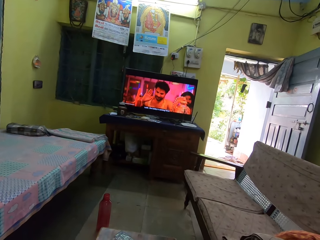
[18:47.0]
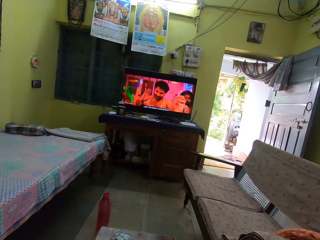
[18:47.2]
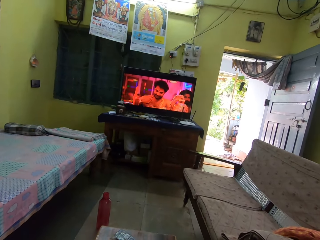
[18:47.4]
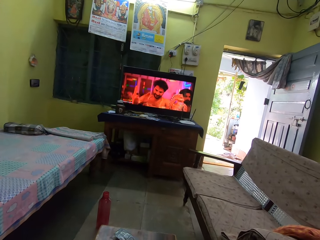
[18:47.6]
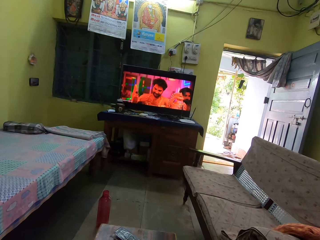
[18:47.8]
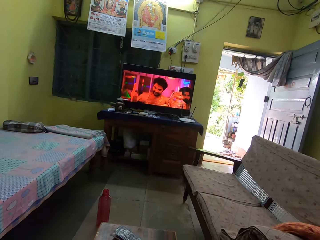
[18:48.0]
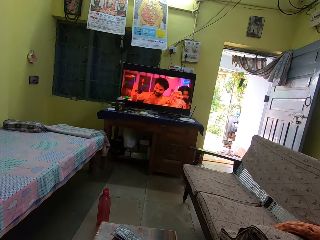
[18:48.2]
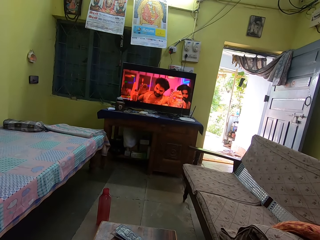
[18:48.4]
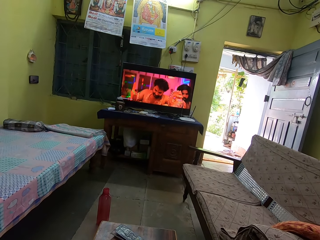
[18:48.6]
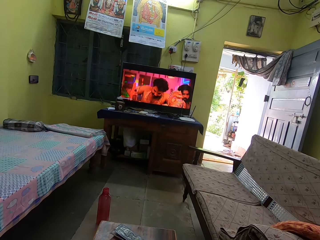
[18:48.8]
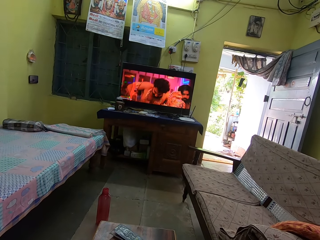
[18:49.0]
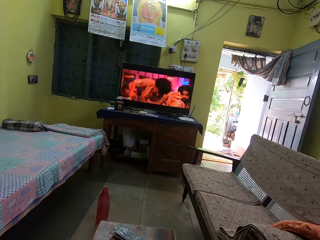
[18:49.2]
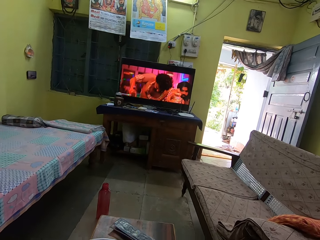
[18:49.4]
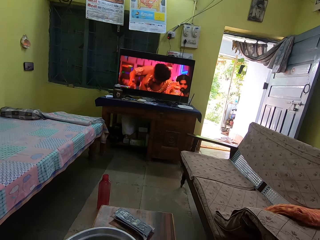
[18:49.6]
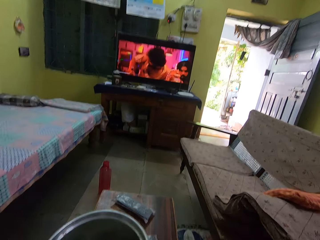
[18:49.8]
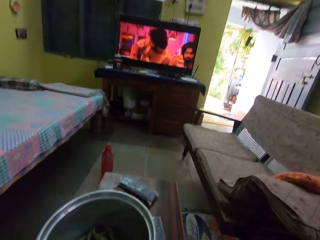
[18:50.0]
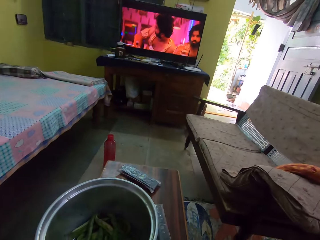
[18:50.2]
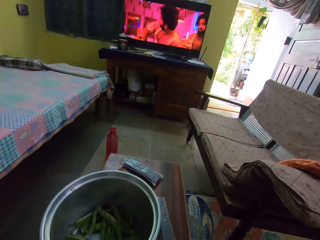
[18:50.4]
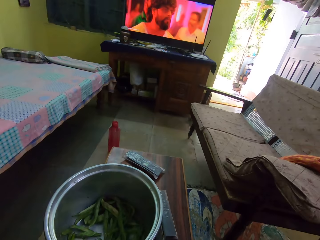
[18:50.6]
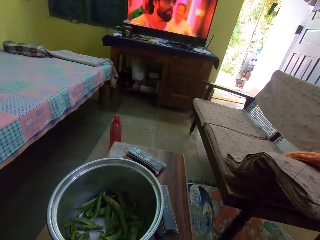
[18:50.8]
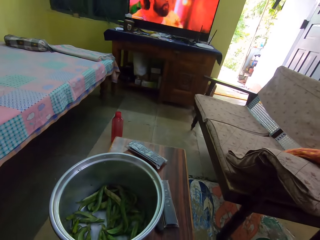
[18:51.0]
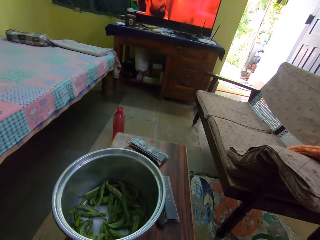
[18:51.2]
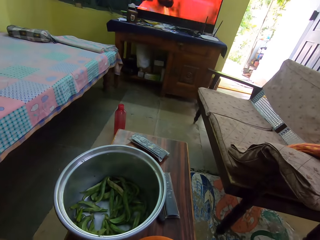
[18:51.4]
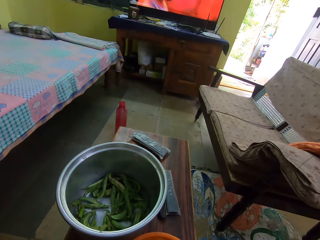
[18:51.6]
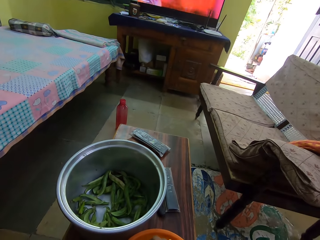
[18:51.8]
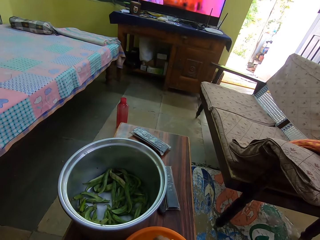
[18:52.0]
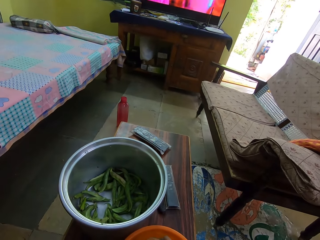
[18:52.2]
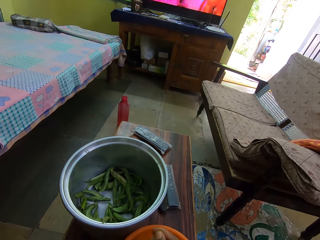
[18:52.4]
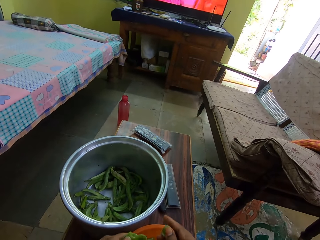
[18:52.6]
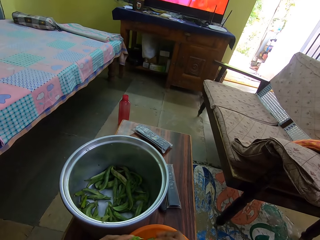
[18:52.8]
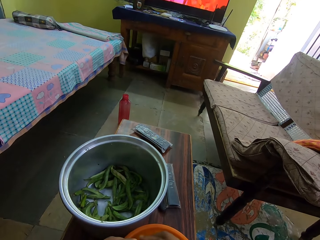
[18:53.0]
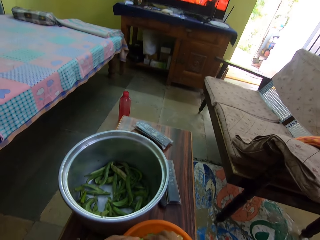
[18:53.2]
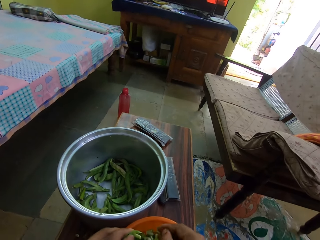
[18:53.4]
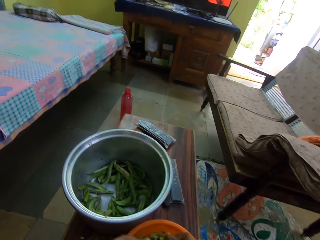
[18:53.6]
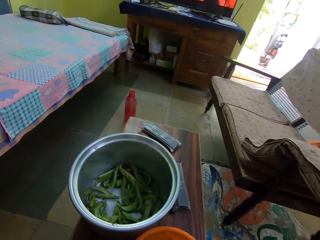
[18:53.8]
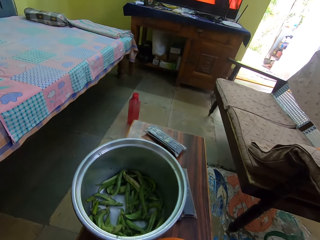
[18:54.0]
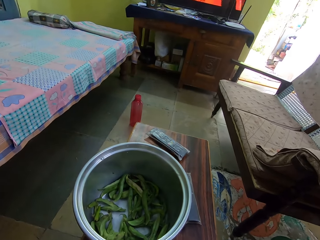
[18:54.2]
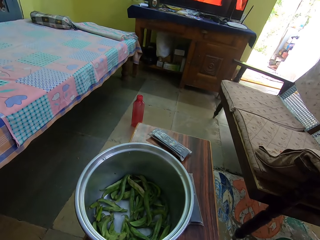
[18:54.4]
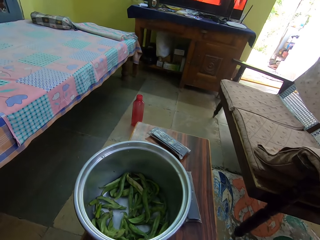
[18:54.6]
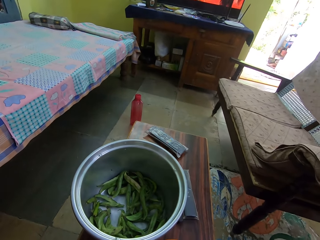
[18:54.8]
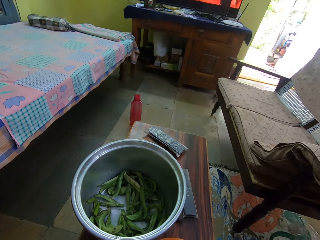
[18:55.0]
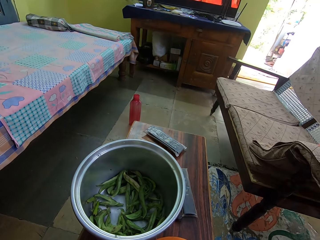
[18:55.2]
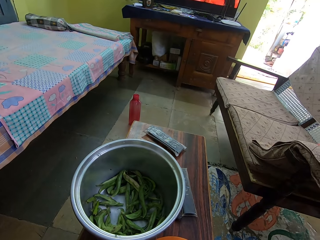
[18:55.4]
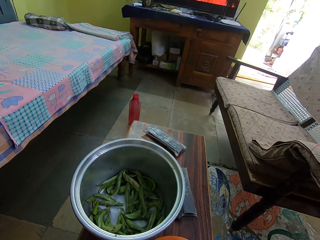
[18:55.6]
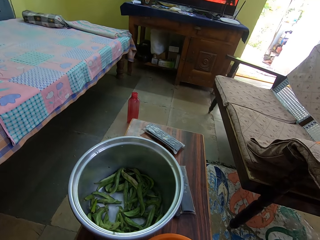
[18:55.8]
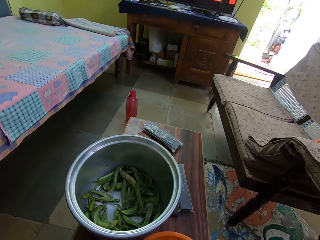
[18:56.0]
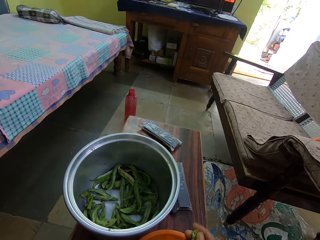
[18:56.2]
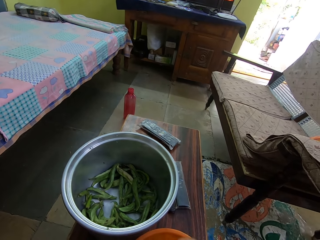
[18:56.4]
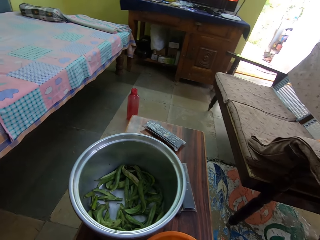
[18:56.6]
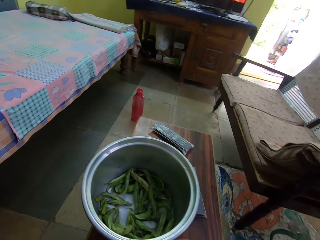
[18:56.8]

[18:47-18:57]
The camera wearer watches the television. They look at the cooking pot.

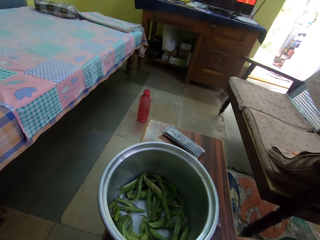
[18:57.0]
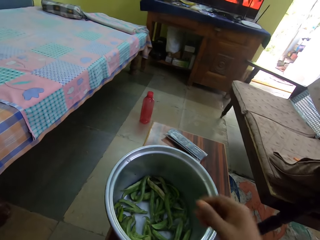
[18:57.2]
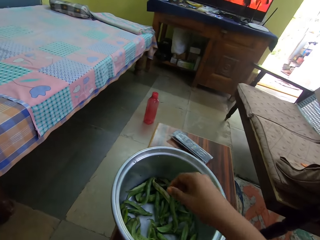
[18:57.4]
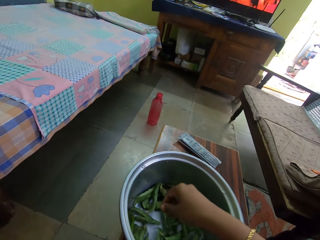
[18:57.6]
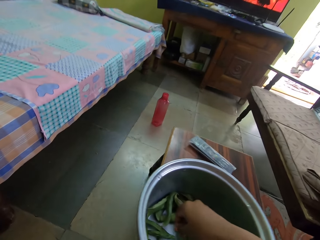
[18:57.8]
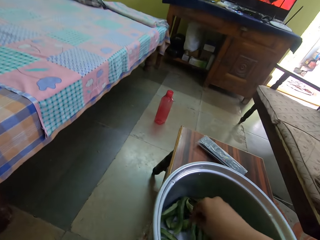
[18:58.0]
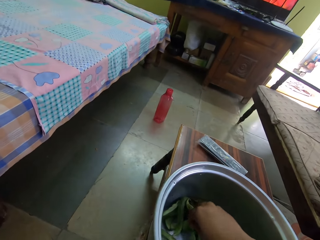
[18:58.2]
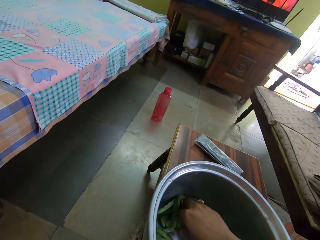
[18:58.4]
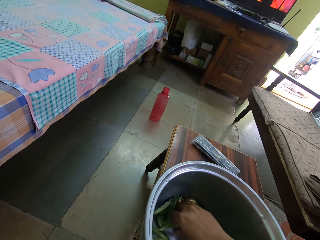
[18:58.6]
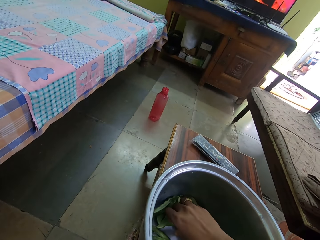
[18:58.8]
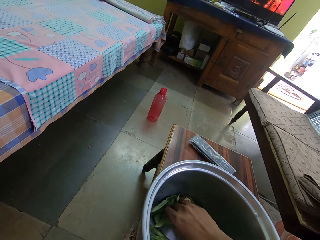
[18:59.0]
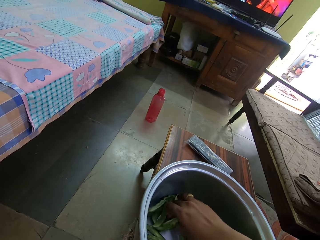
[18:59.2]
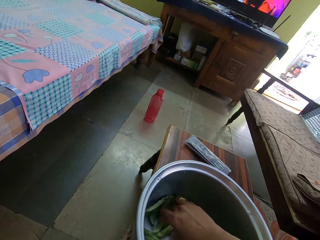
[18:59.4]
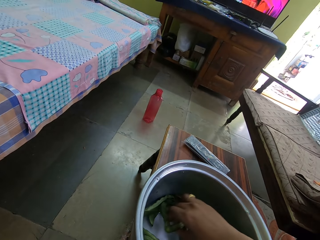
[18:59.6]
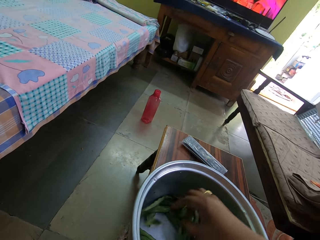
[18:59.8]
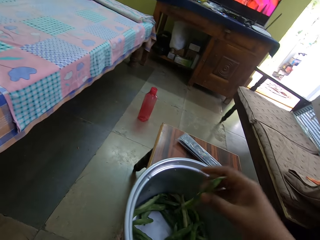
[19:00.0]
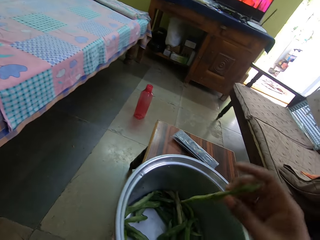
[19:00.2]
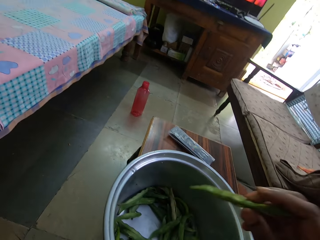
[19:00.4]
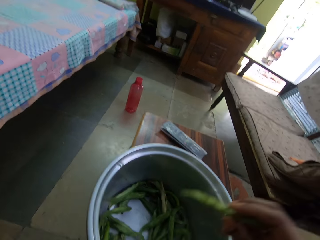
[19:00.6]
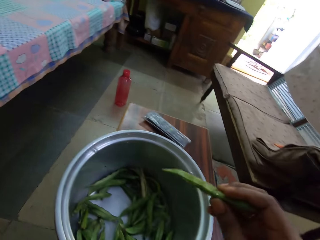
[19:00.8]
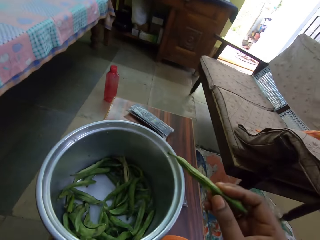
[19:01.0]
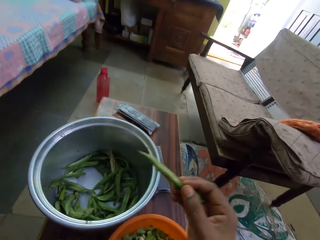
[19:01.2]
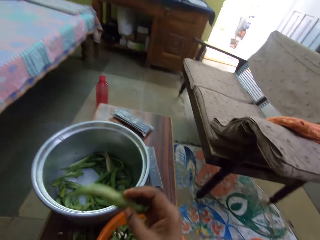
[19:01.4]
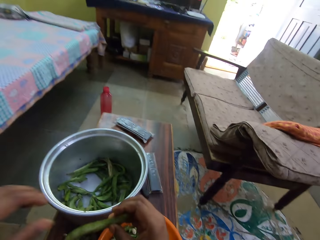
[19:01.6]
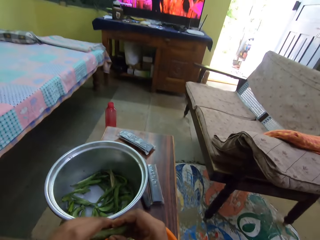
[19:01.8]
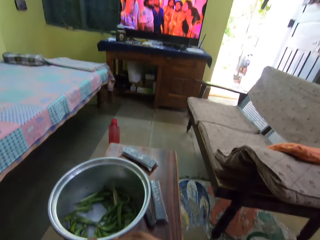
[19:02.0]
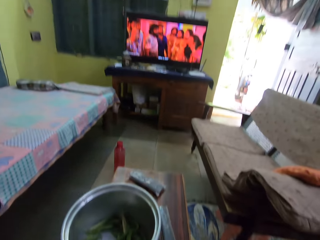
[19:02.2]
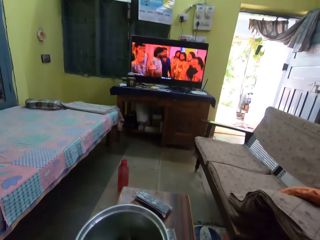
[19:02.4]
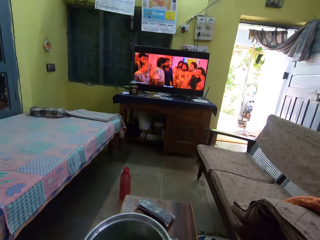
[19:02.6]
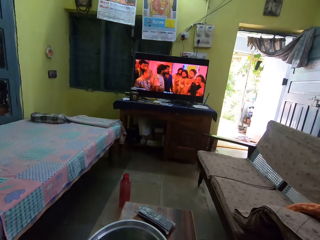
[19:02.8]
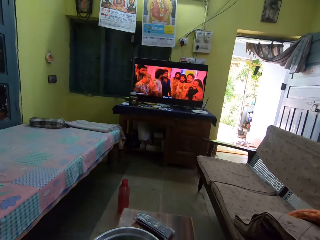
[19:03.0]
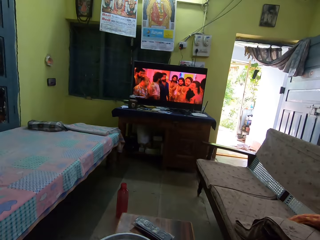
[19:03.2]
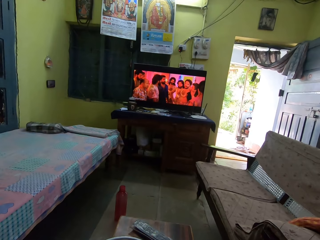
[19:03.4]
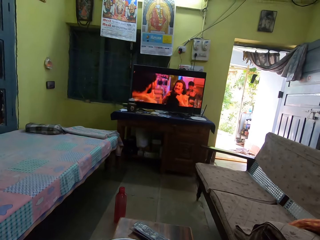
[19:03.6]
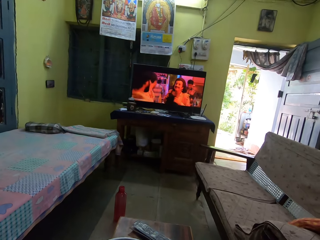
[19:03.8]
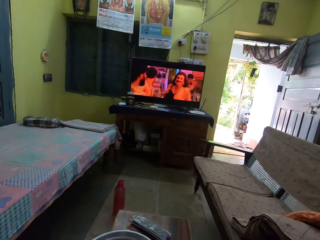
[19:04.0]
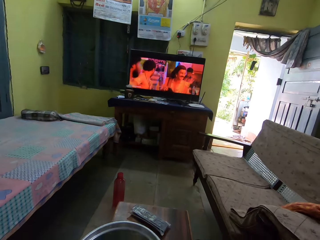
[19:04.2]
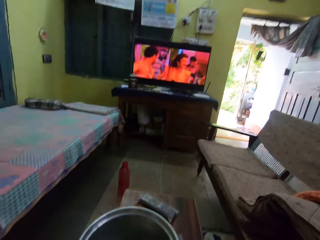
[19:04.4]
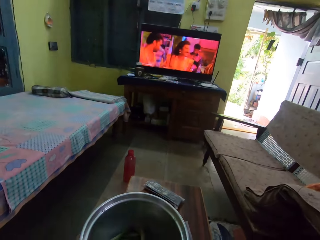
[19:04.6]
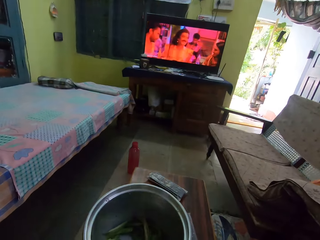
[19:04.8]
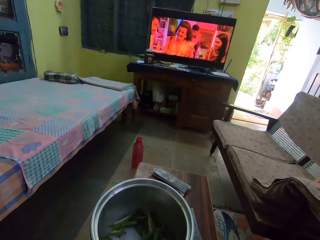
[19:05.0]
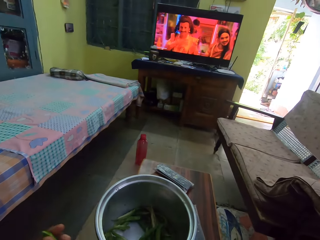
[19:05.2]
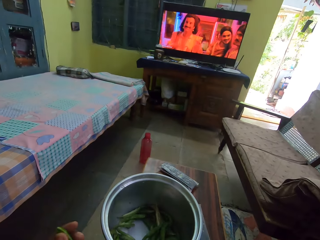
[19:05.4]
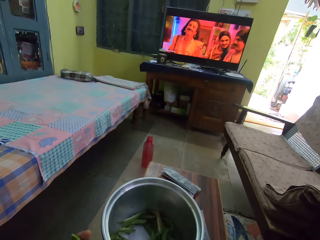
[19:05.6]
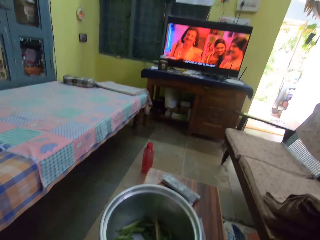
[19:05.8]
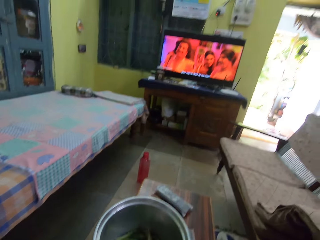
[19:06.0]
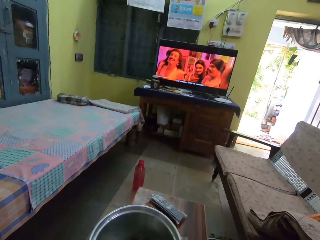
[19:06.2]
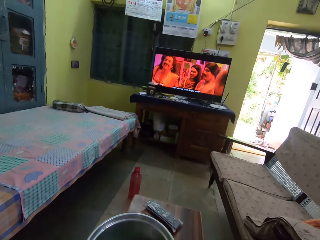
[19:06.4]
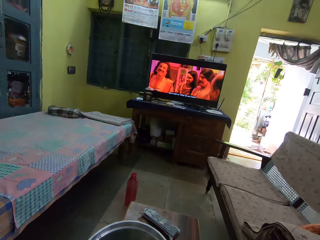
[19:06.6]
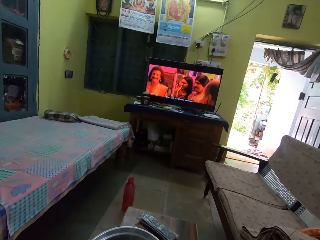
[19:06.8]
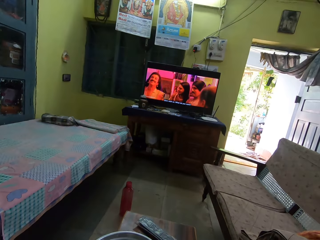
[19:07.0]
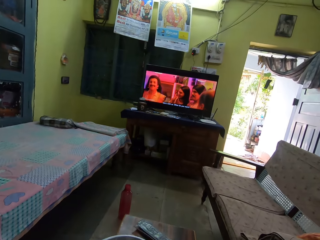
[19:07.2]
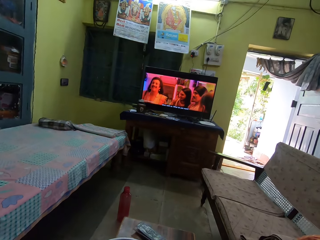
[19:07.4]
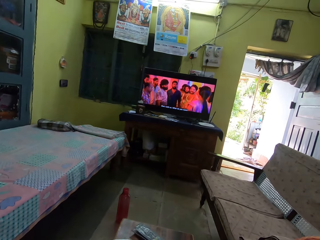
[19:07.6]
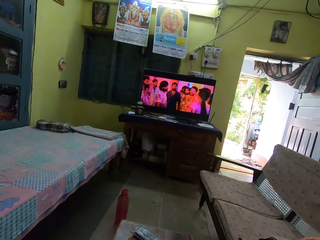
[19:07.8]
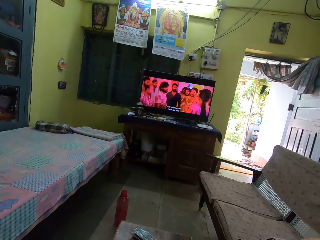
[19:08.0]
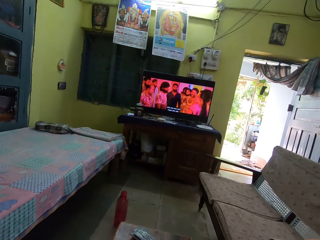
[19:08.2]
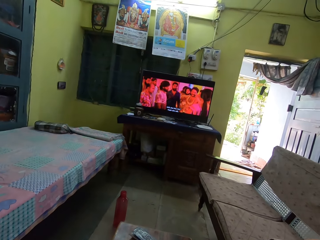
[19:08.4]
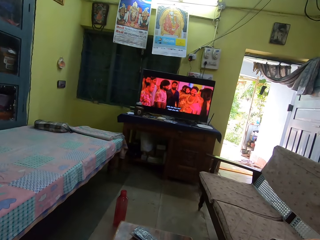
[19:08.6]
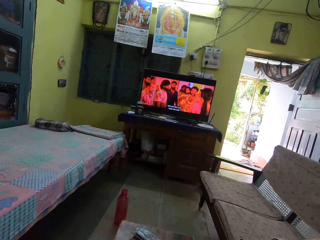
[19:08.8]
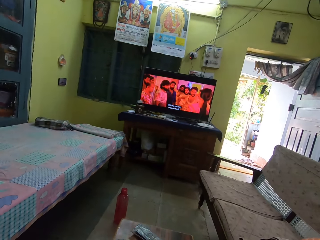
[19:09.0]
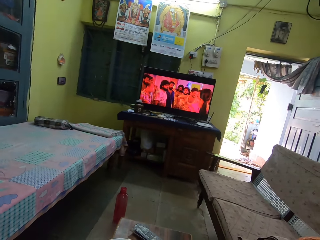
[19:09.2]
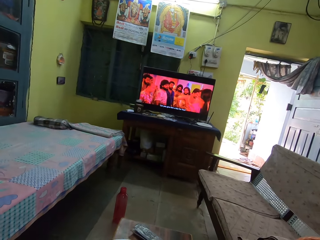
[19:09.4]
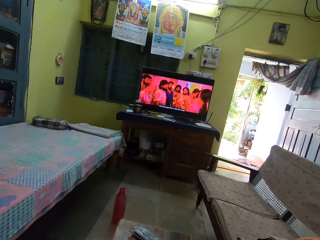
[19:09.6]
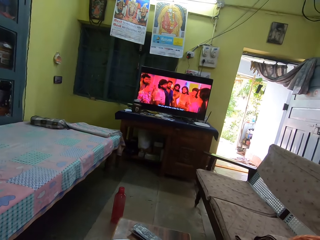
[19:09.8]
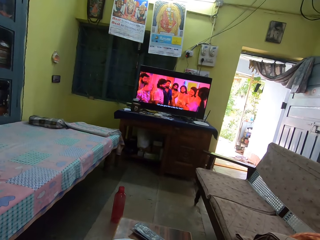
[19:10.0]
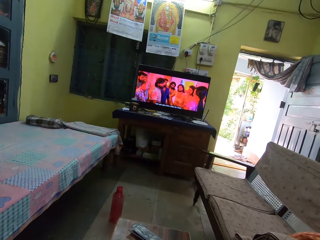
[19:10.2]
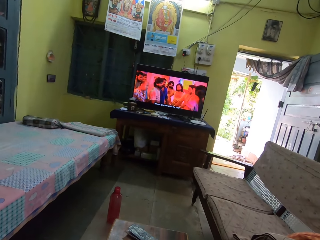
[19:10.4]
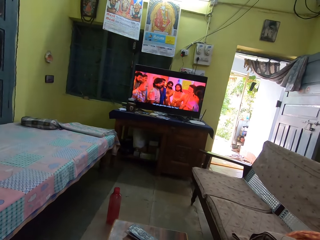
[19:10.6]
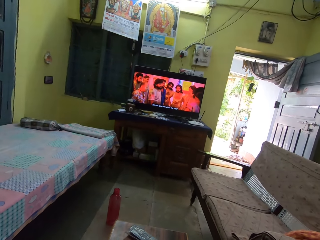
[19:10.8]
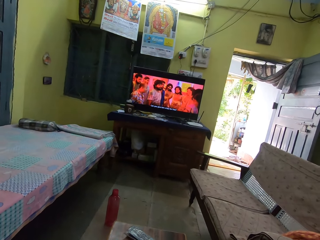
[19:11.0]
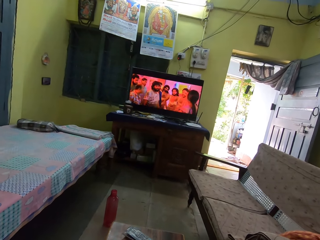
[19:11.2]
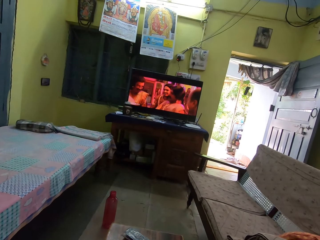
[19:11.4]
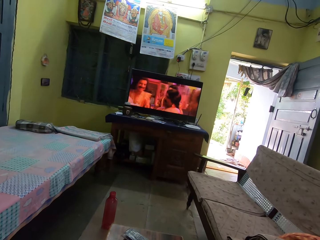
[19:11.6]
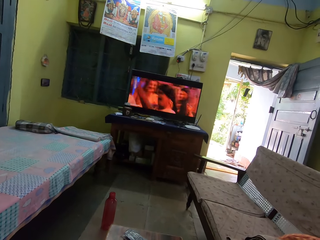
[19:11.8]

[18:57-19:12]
The camera wearer picks beans or green peas from the bowl. They shake the beans. They hold the green peas. They remove the green peas. They watch the television. They look at the cooking pot. They watch TV.
